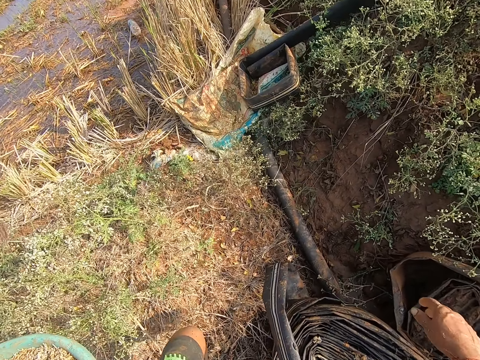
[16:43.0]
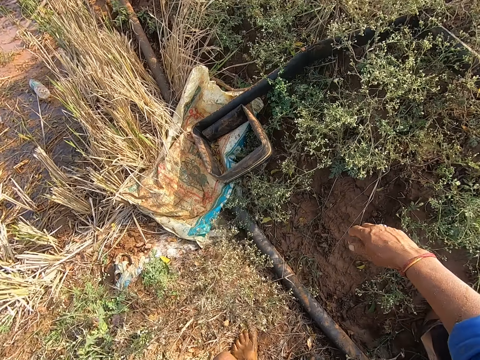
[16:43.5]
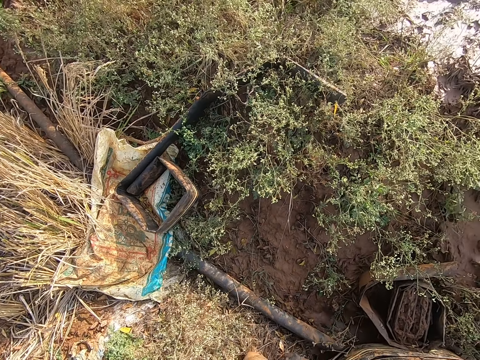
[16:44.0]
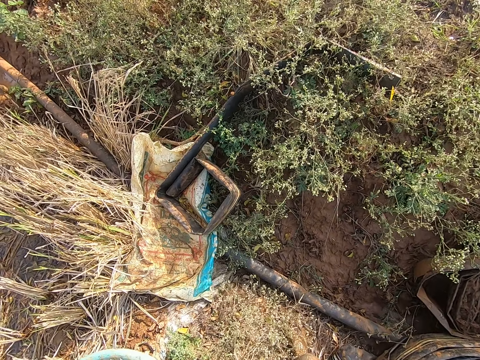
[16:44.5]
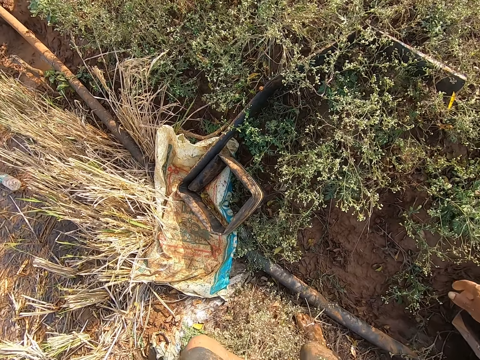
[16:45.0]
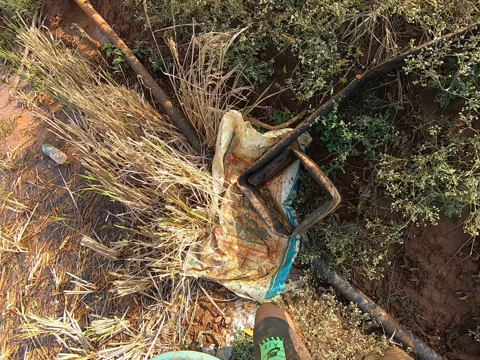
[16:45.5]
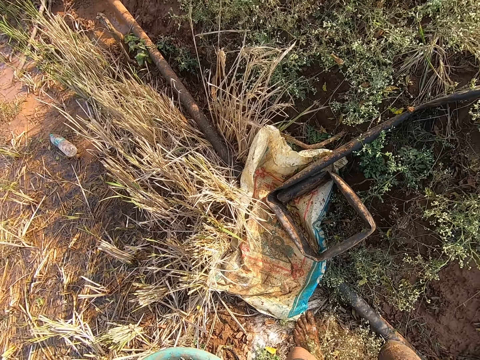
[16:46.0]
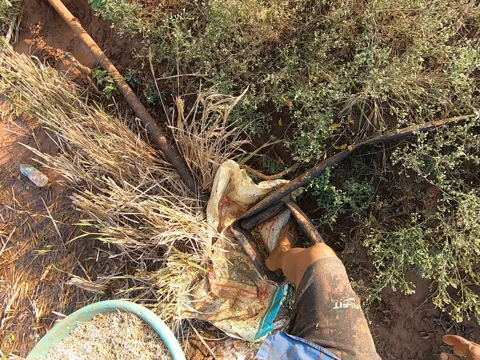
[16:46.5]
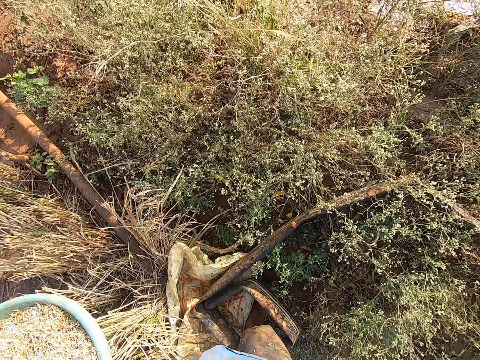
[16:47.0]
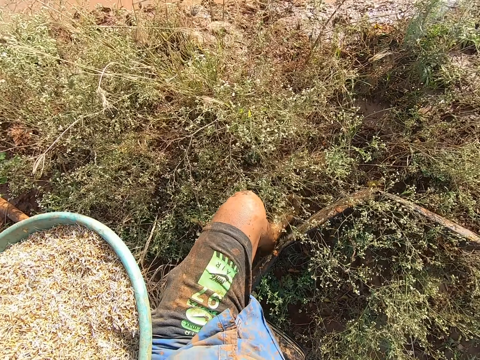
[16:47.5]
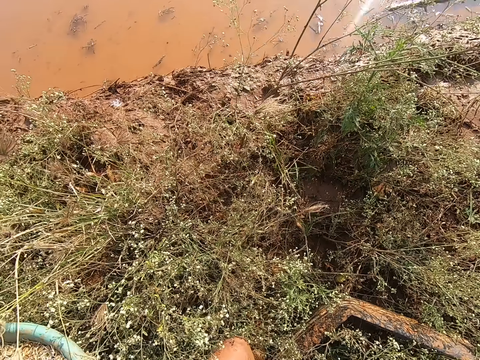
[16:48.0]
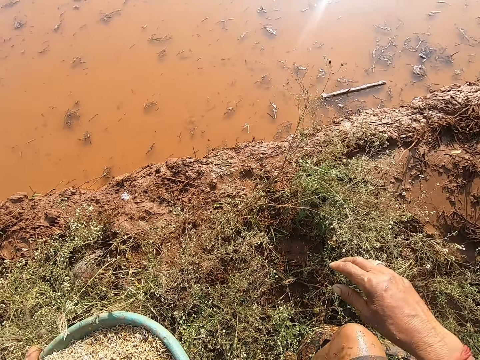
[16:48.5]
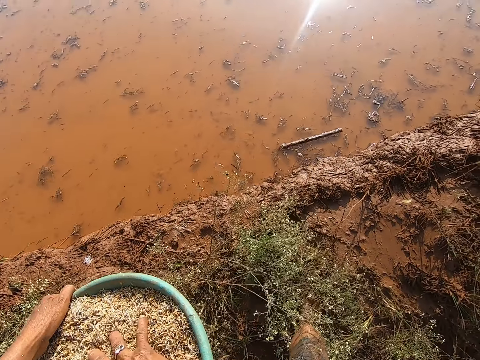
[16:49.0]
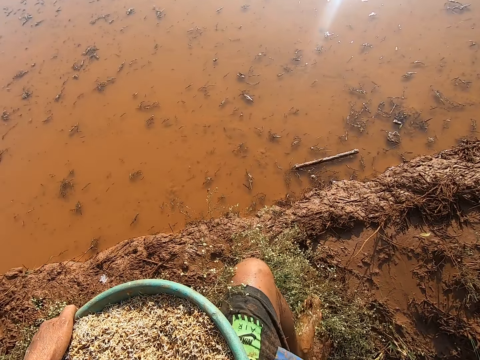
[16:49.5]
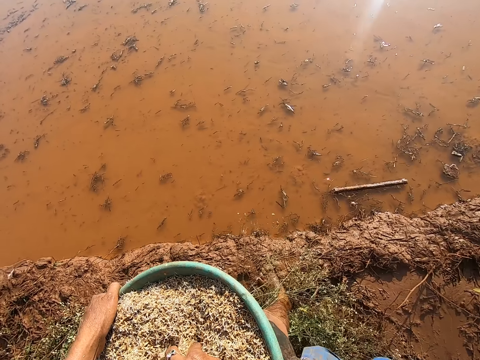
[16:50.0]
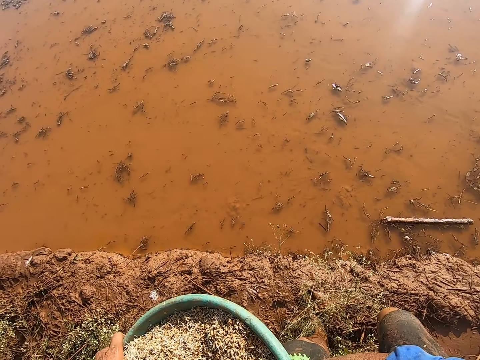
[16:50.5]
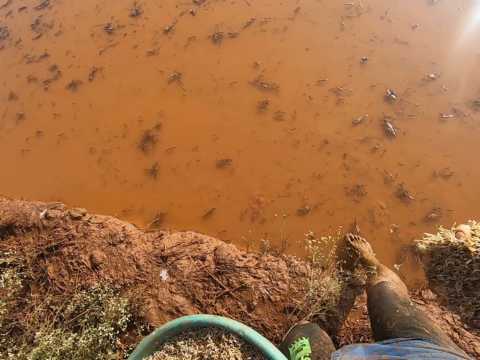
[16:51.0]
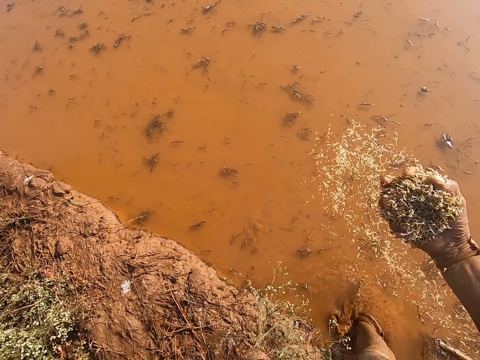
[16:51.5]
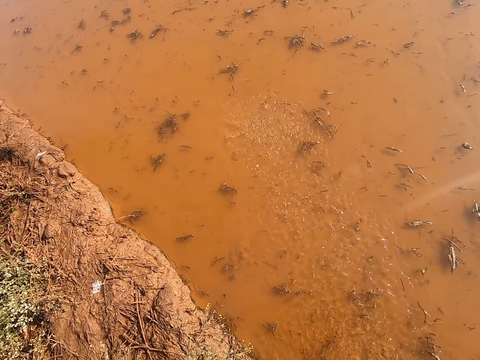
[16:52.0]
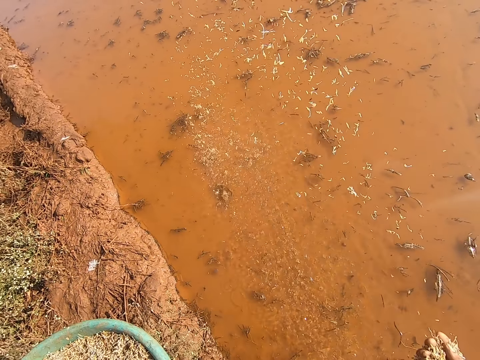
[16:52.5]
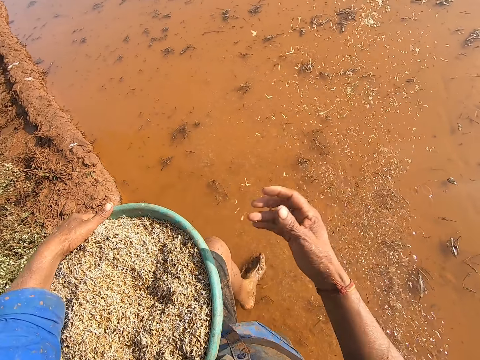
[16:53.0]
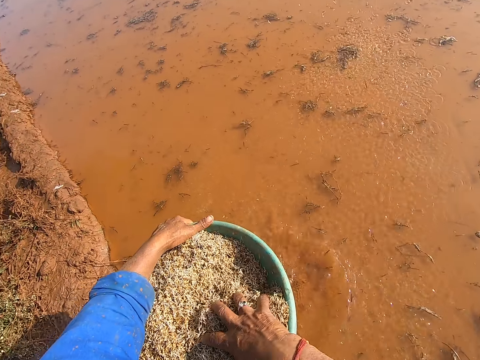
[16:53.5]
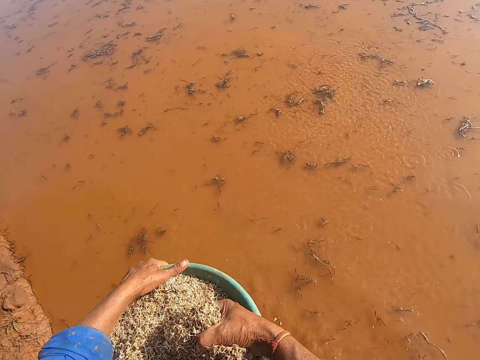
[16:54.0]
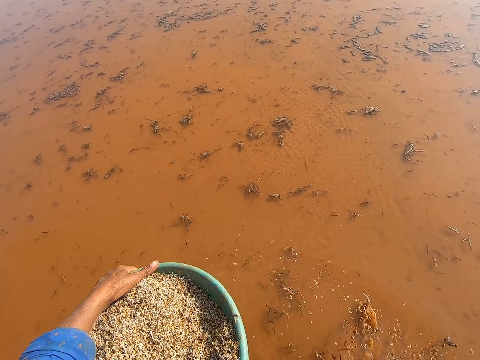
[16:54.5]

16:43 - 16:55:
The camera wearer picks grass seeds from the bowl in his left hand with his right hand. He spreads the grass seeds in his right hand on the moist ground. He throws something in the water. He picks grass seeds from the bowl in his left hand with his right hand.

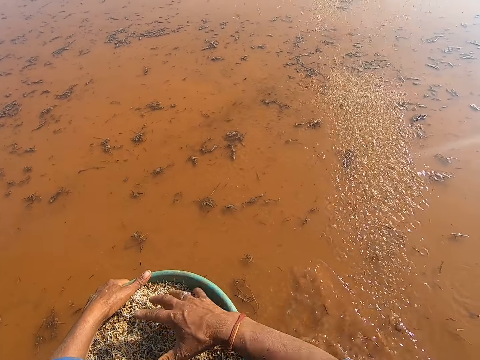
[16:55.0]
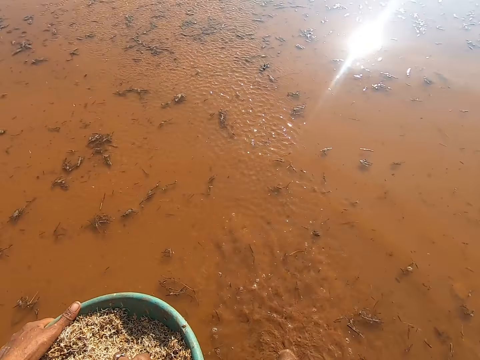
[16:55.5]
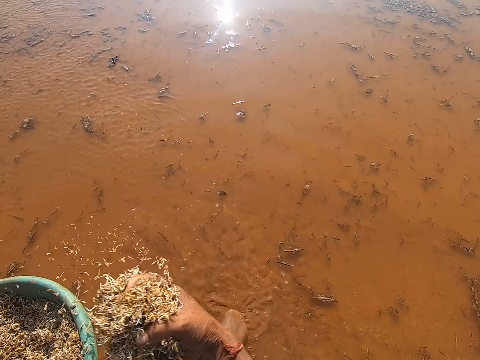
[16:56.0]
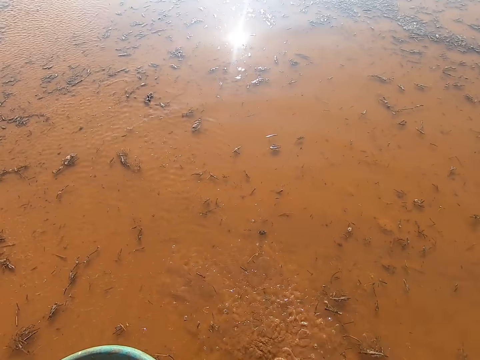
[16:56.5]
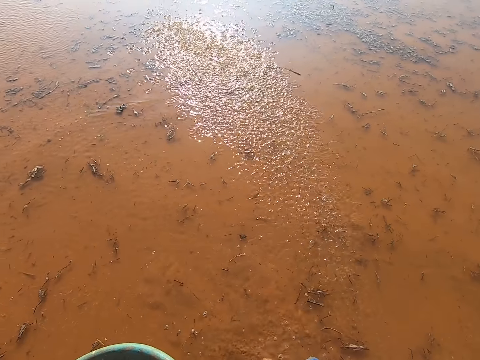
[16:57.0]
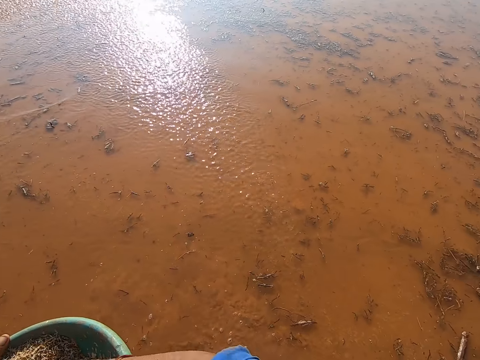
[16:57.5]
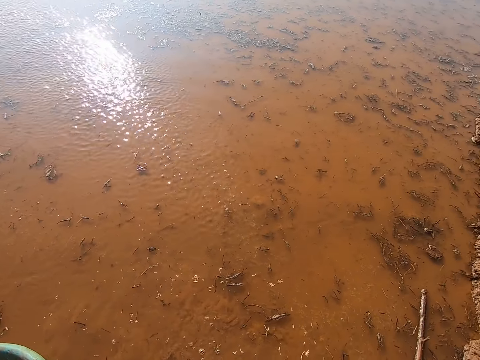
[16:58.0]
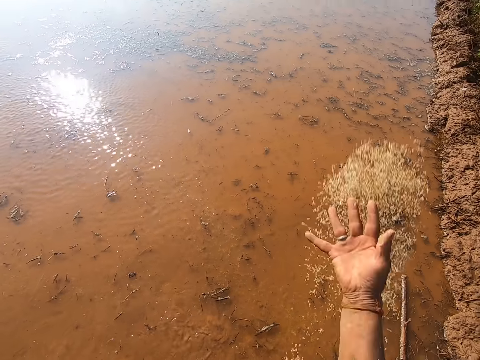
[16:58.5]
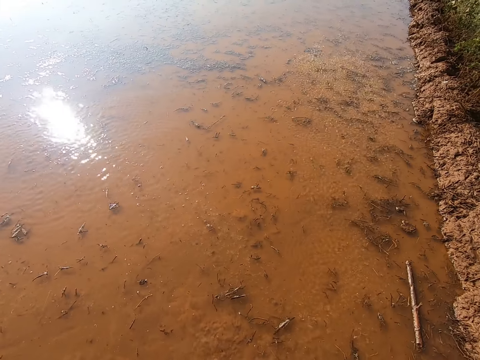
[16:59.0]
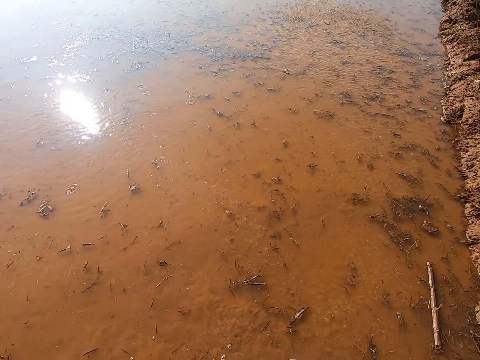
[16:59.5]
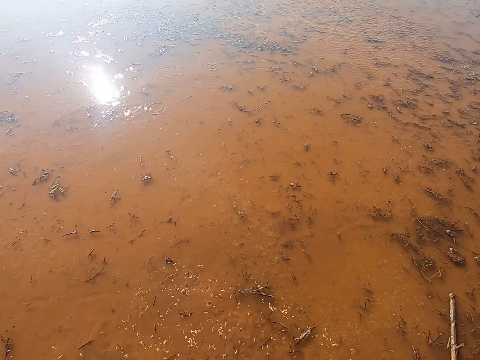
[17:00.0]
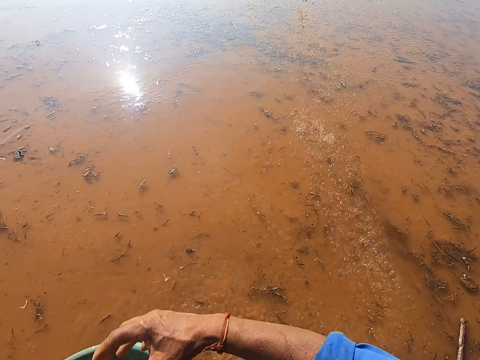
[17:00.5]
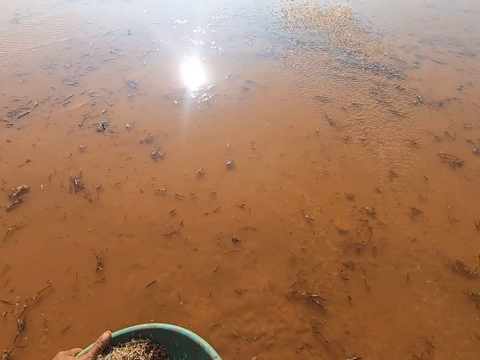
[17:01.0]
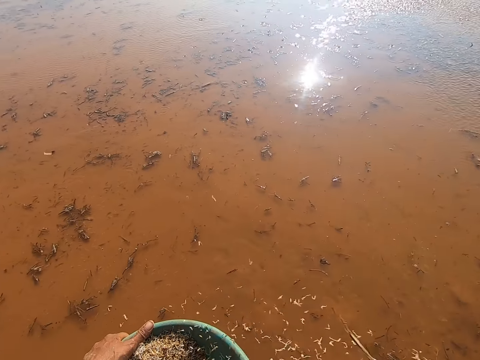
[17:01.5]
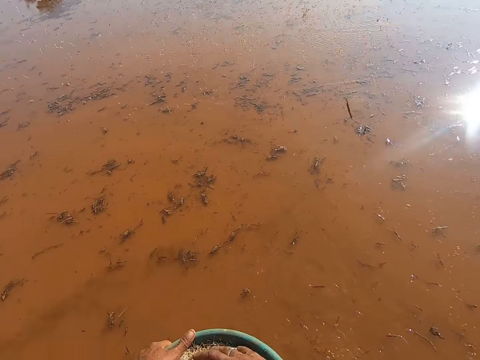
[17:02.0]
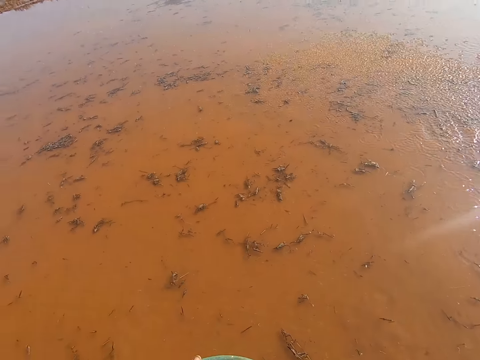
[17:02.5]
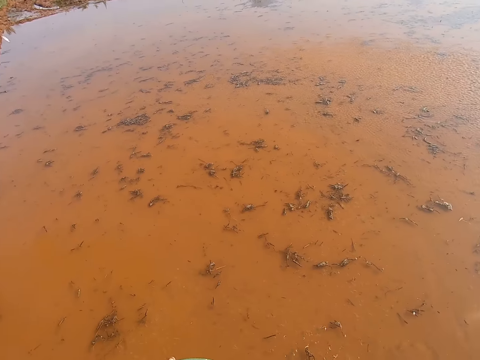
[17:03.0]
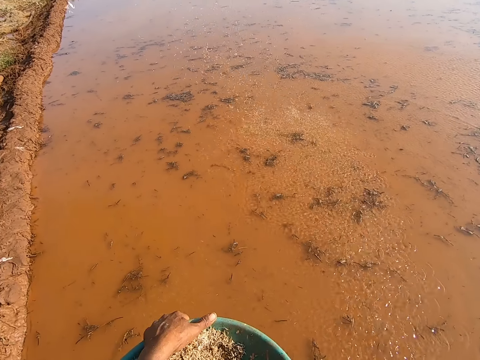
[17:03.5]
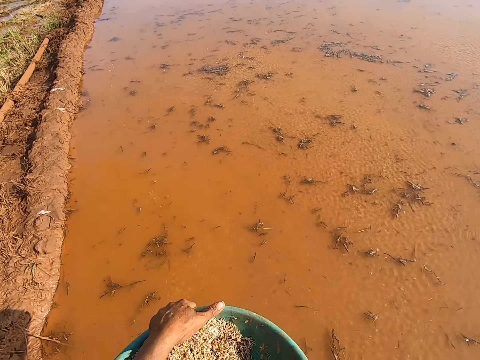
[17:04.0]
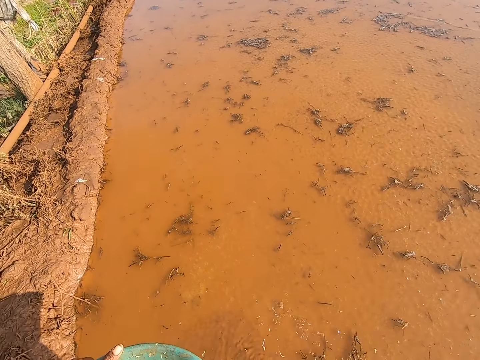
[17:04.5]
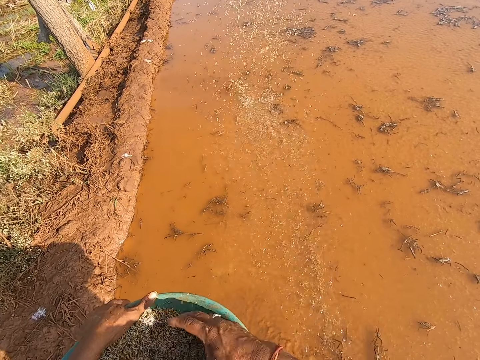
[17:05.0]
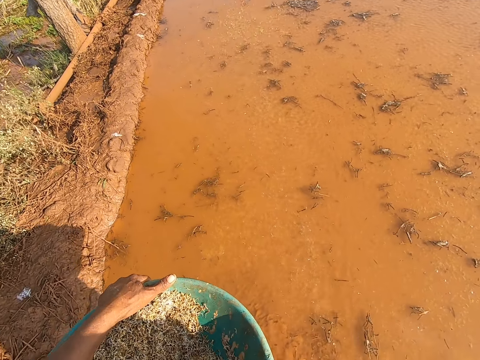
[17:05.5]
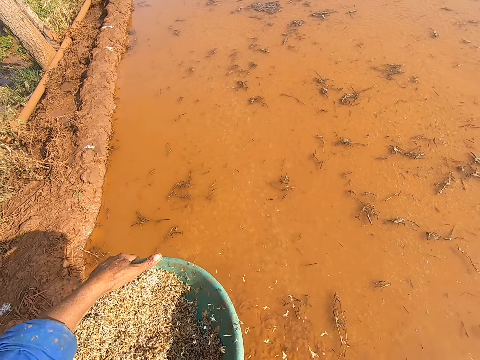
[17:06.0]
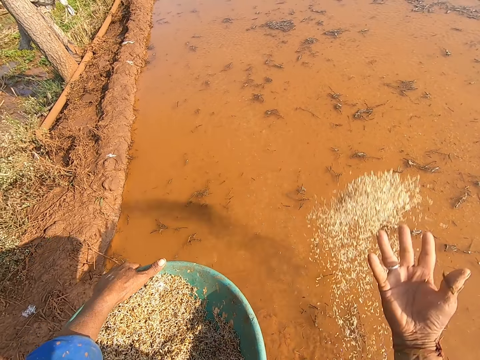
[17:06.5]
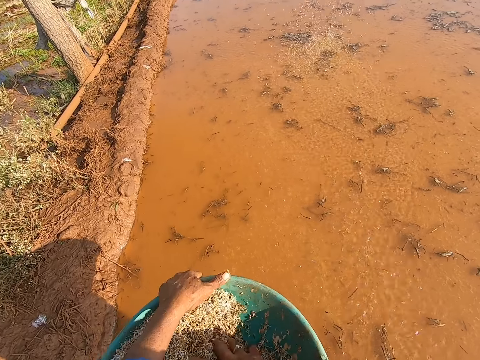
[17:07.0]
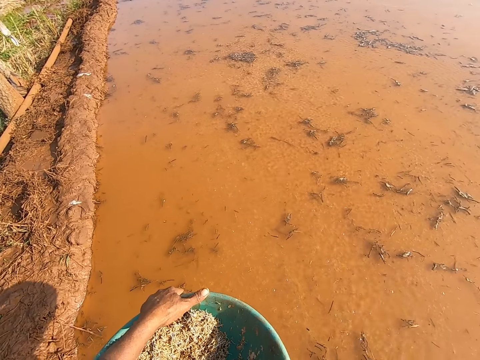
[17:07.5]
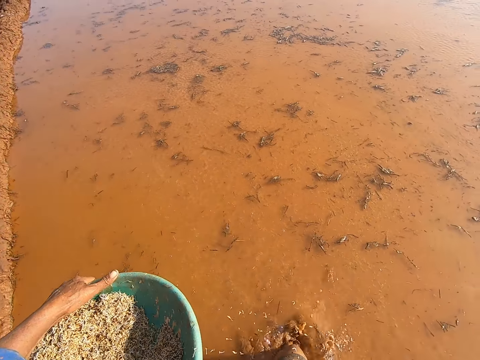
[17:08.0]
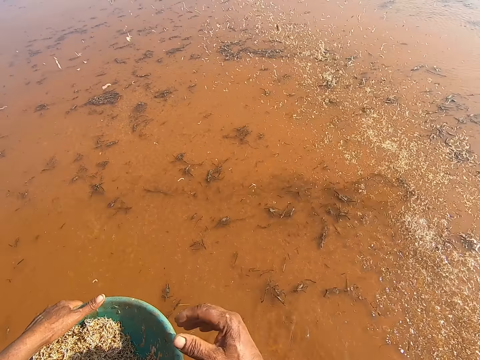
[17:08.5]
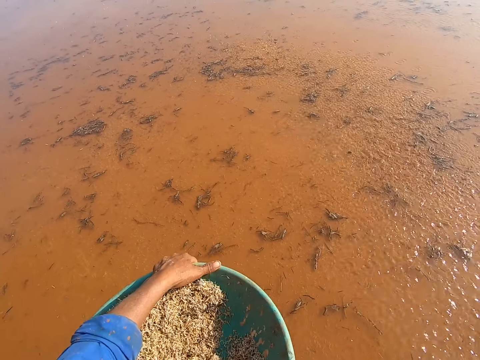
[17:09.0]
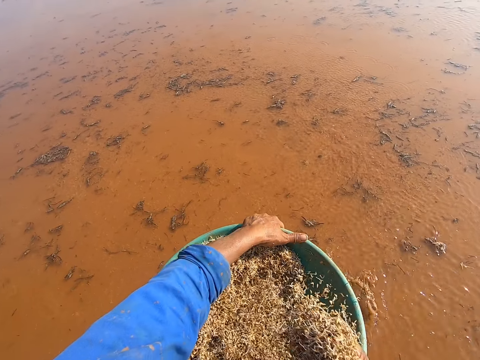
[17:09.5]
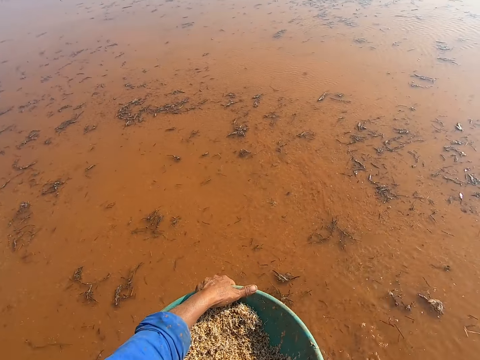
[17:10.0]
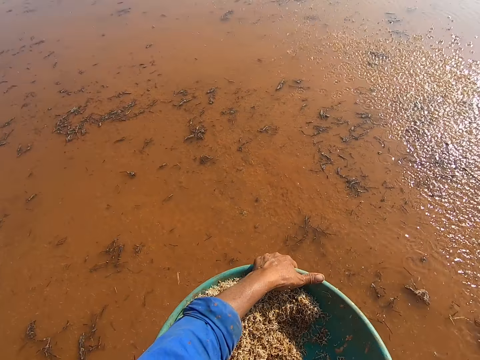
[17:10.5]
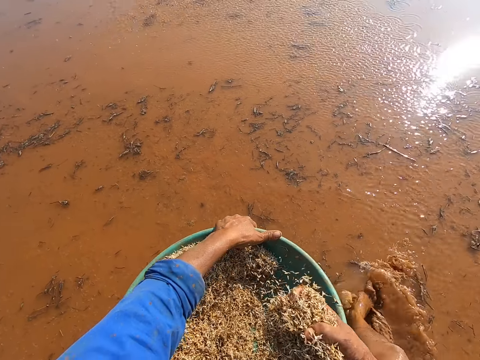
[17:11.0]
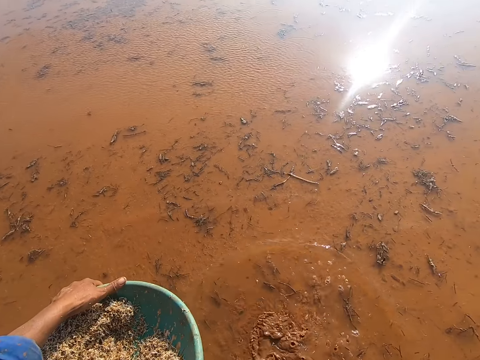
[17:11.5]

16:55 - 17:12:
The camera wearer spreads the grass seeds in his right hand on the moist ground. He picks grass seeds from the bowl in his left hand with his right hand. He spreads the grass seeds in his right hand on the moist ground. He picks grass seeds from the bowl in his left hand with his right hand. He spreads the grass seeds in his right hand on the moist ground. He picks grass seeds from the bowl in his left hand with his right hand. He spreads the grass seeds in his right hand on the moist ground. He picks grass seeds from the bowl in his left hand with his right hand. He spreads the grass seeds in his right hand on the moist ground. He picks grass seeds from the bowl in his left hand with his right hand. He spreads the grass seeds in his right hand on the moist ground. He picks grass seeds from the bowl in his left hand with his right hand. He spreads the grass seeds in his right hand on the moist ground. He picks grass seeds from the bowl in his left hand with his right hand. He spreads the grass seeds in his right hand on the moist ground. He picks grass seeds from the bowl in his left hand with his right hand. He spreads the grass seeds in his right hand on the moist ground. He picks grass seeds from the bowl in his left hand with his right hand. He spreads the grass seeds in his right hand on the moist ground. He picks grass seeds from the bowl in his left hand with his right hand.
